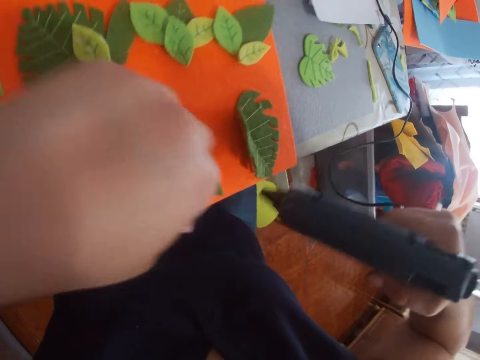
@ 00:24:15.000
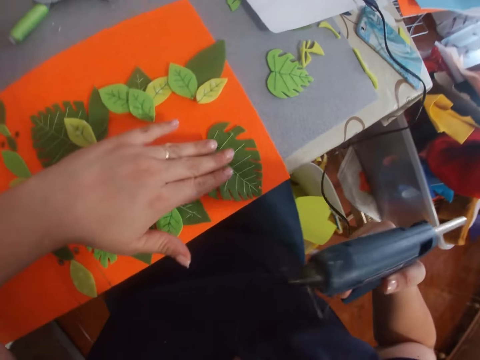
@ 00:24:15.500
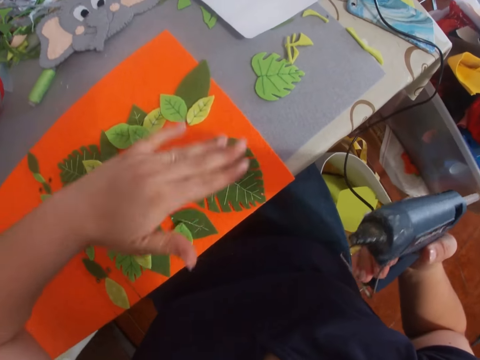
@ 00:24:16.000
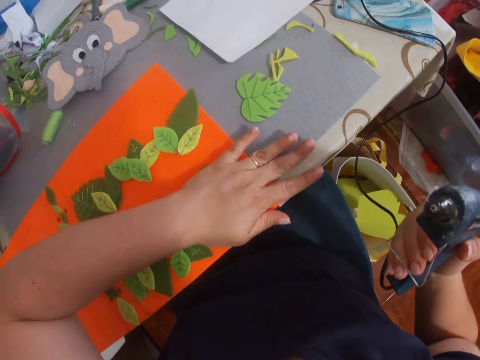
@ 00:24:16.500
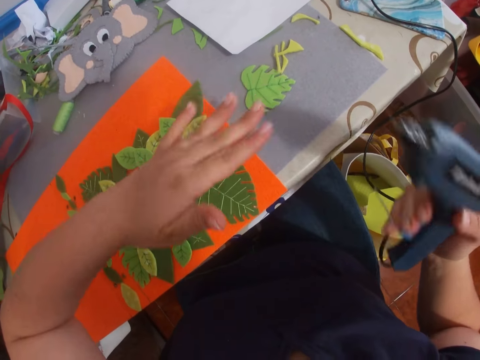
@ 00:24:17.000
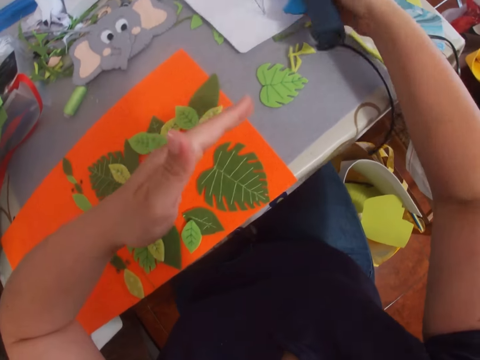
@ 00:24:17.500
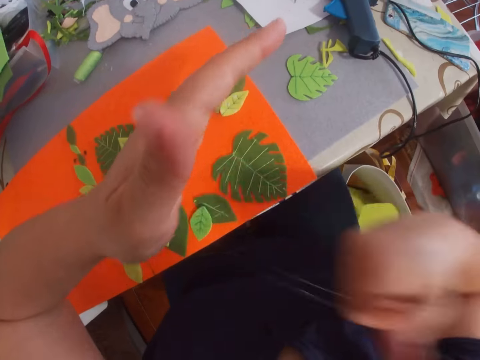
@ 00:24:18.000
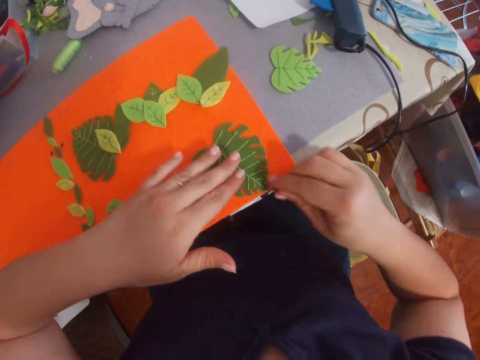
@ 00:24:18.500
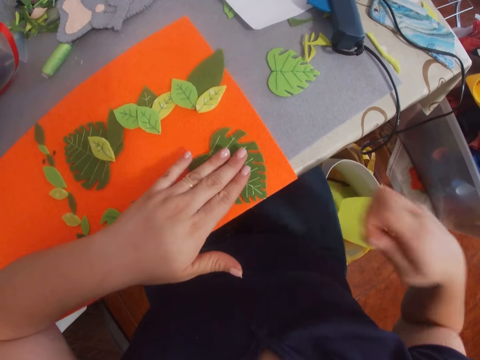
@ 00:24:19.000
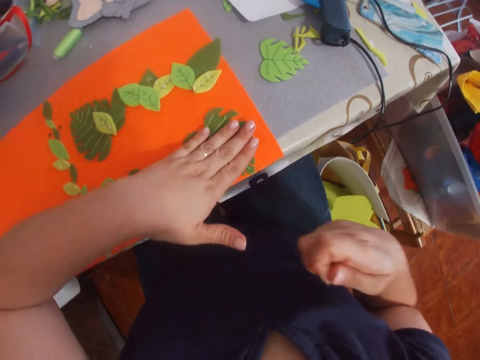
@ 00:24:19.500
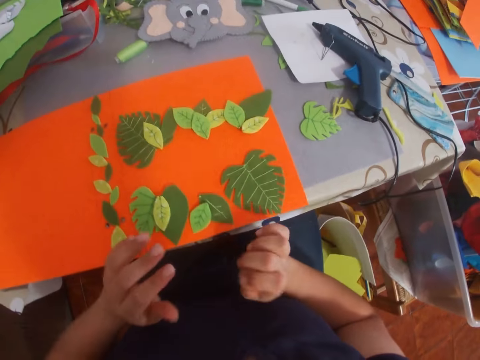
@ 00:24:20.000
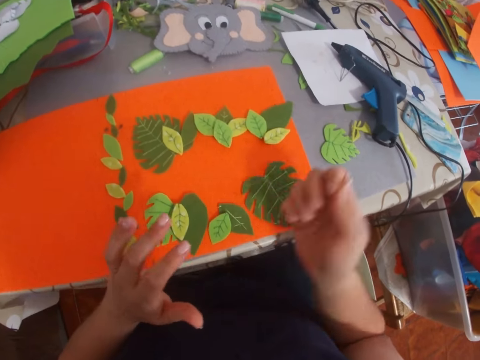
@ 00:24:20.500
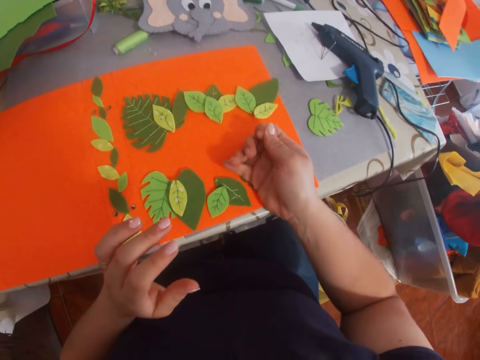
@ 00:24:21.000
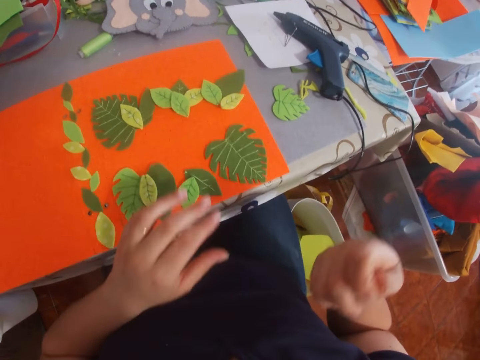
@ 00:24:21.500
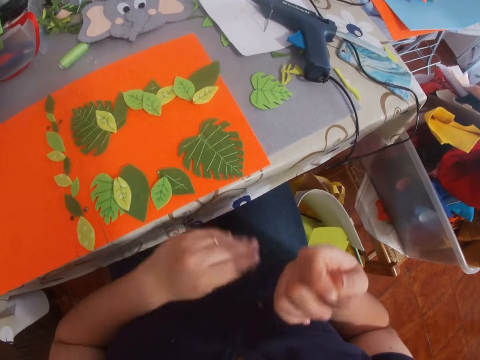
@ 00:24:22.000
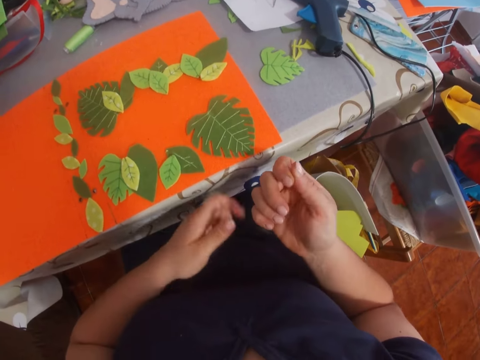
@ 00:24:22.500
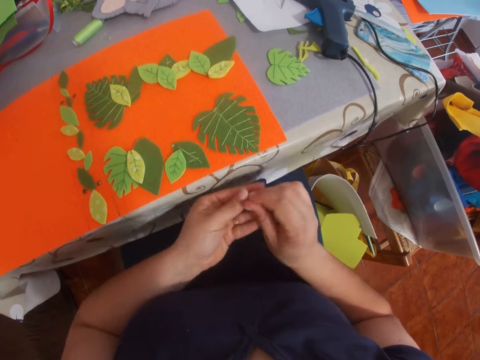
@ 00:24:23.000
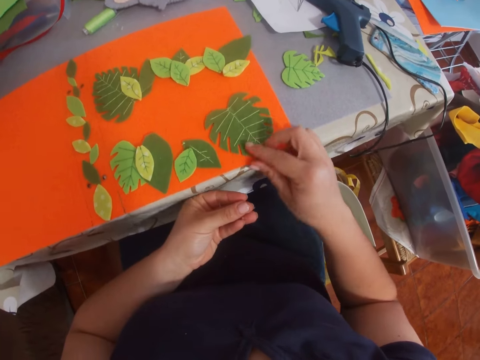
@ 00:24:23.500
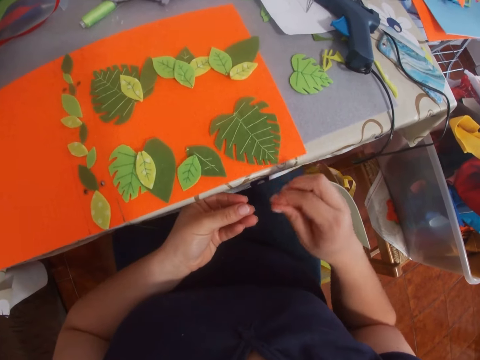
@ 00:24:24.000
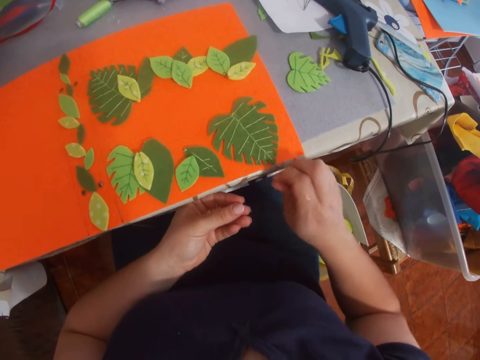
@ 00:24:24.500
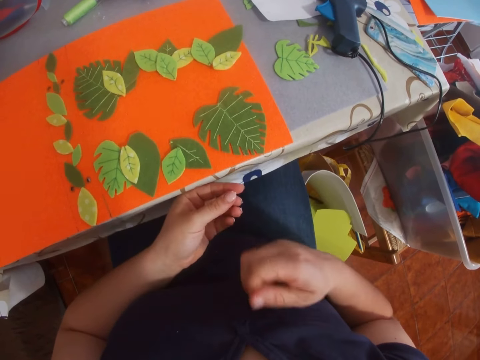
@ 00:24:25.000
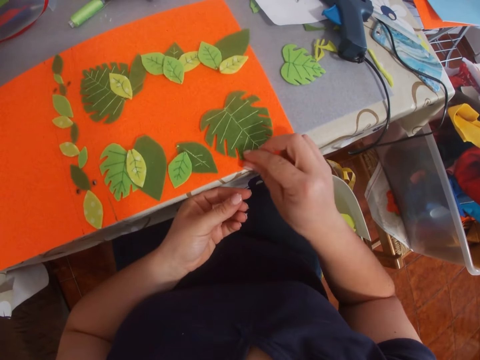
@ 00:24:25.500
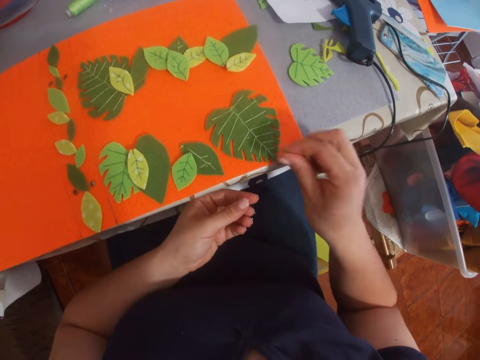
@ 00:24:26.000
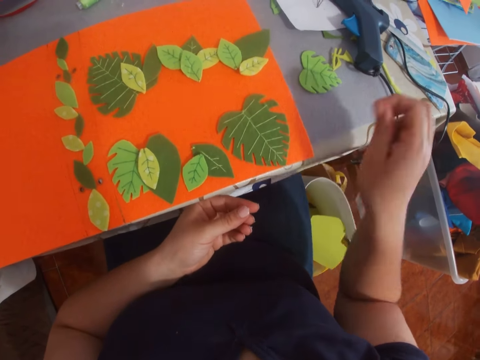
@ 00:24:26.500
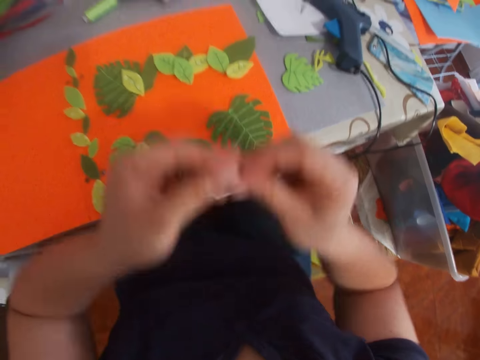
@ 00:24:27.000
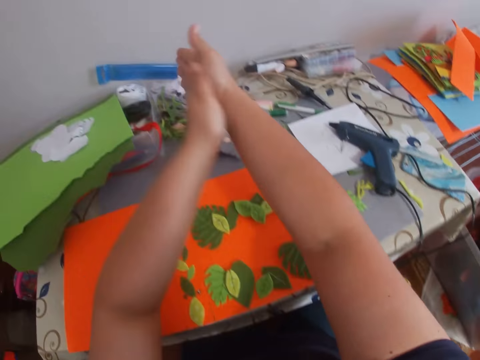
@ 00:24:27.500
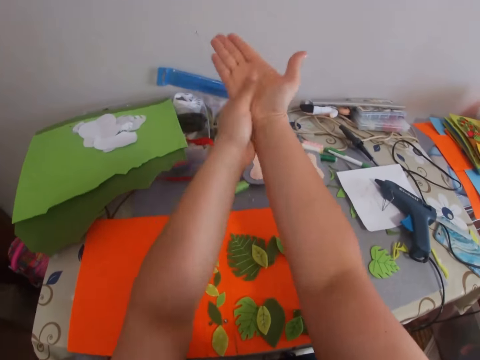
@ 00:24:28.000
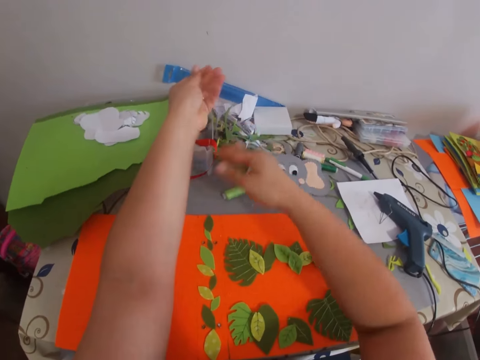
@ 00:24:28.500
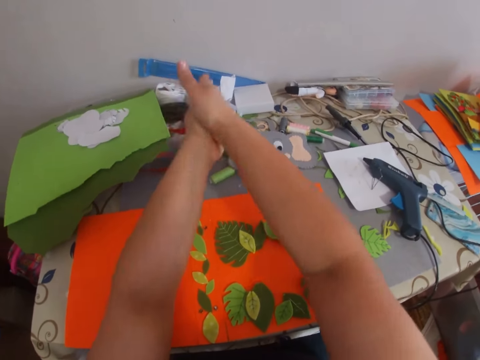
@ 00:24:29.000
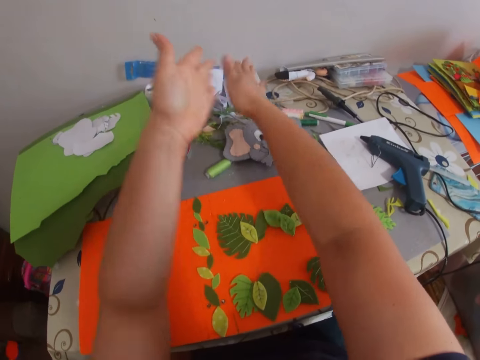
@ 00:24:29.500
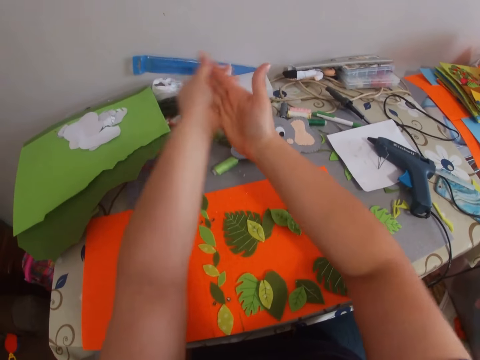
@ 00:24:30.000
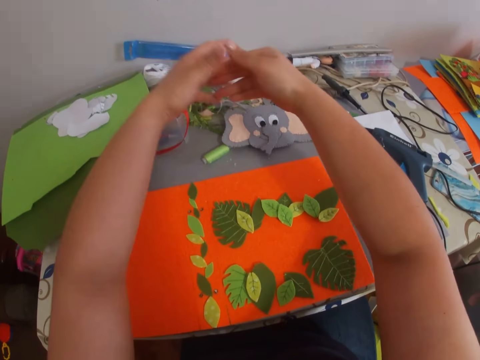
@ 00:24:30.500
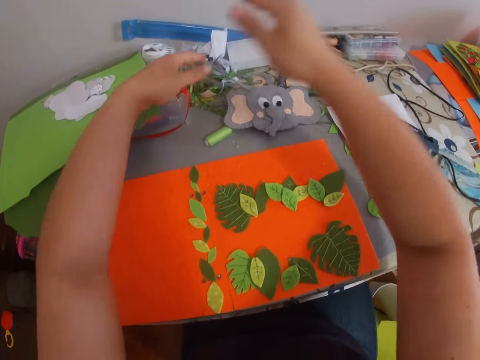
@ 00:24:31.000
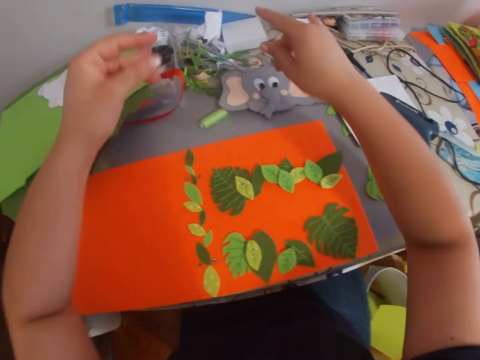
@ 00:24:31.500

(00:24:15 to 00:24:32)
The camera wearer sticks the leaf on a piece of paper. She places the glue gun on the table. She removes the glue from the piece of paper. She moves a file folder. She removes glue on a craft paper. She rubs her hands together.

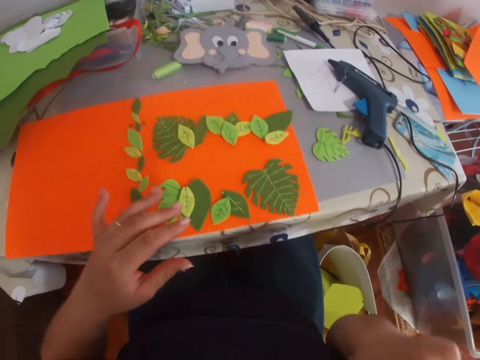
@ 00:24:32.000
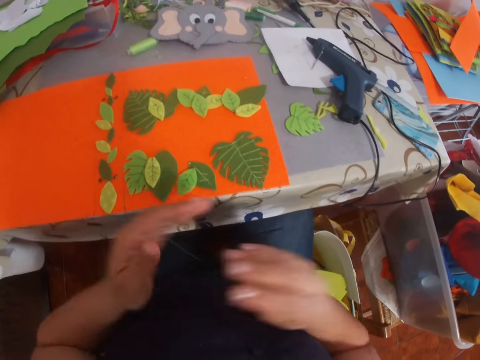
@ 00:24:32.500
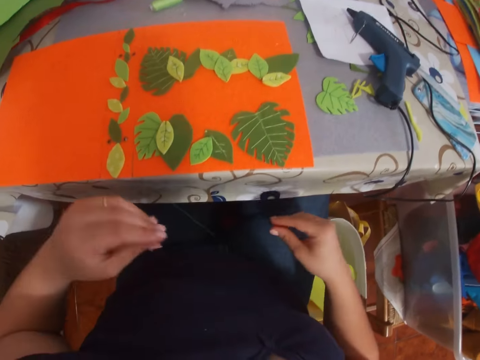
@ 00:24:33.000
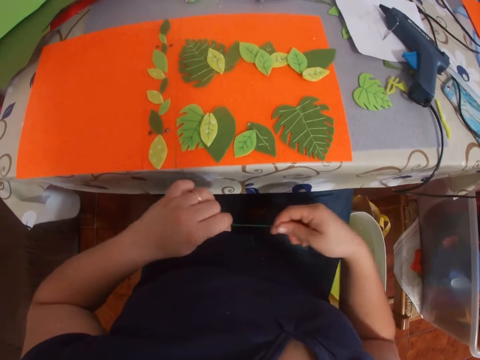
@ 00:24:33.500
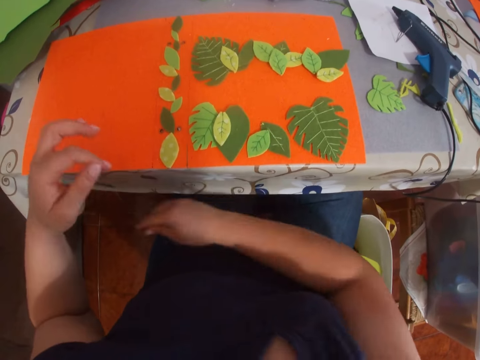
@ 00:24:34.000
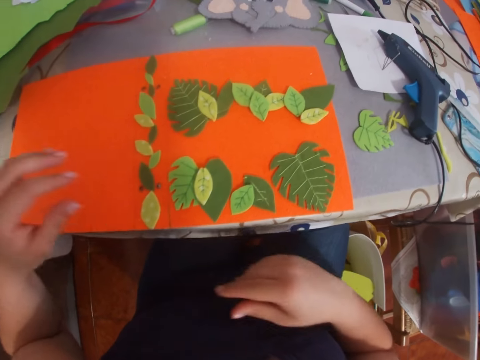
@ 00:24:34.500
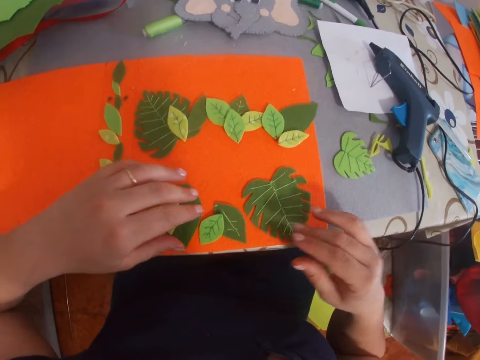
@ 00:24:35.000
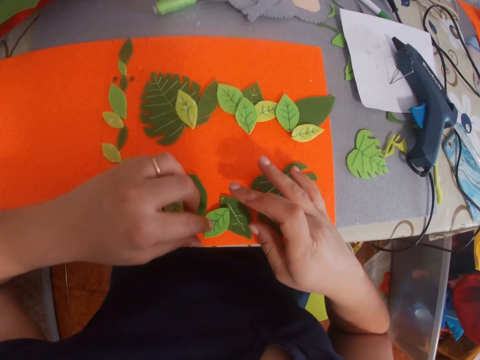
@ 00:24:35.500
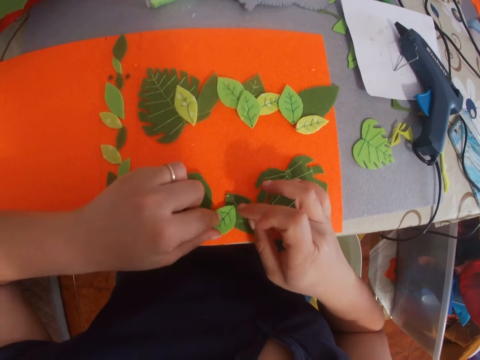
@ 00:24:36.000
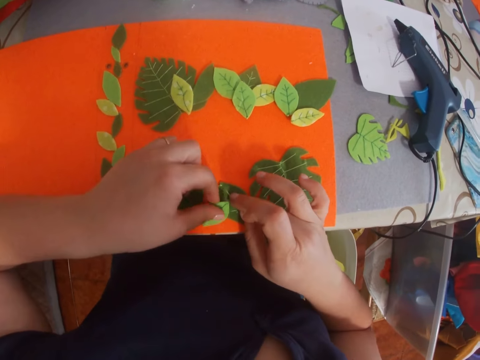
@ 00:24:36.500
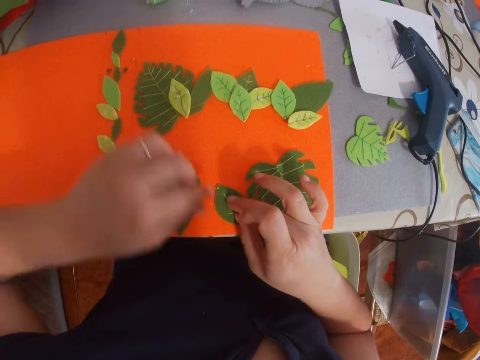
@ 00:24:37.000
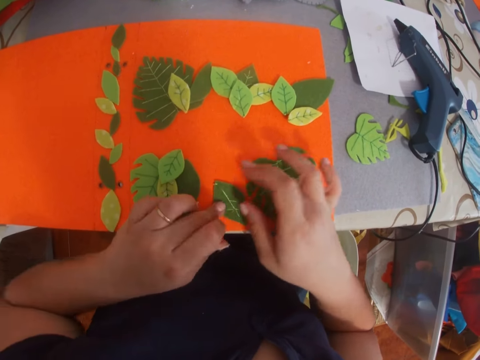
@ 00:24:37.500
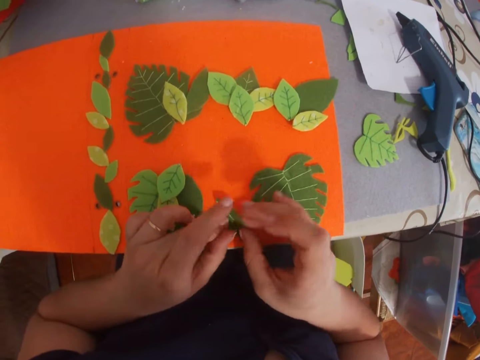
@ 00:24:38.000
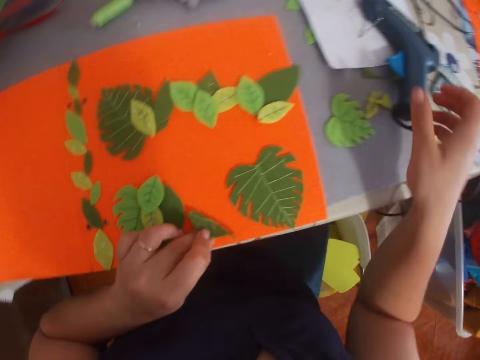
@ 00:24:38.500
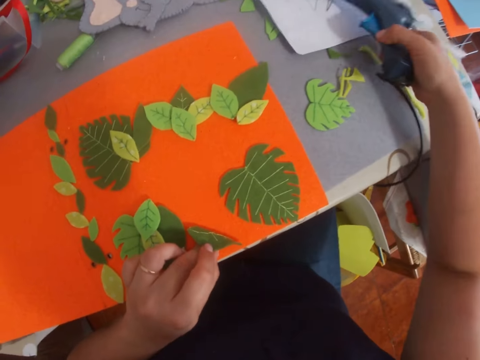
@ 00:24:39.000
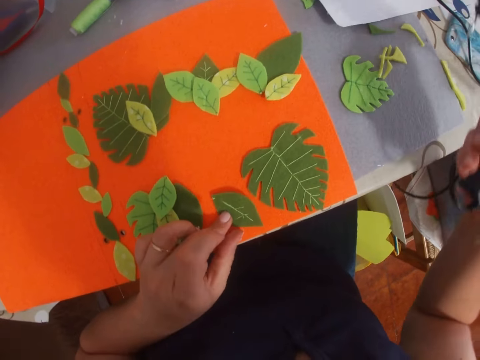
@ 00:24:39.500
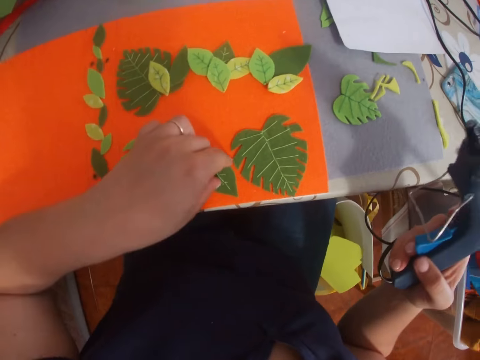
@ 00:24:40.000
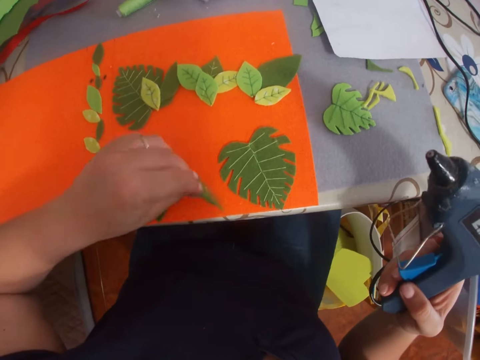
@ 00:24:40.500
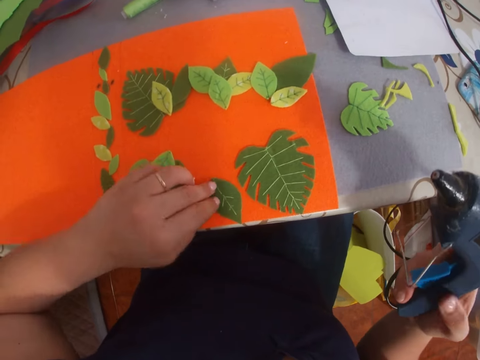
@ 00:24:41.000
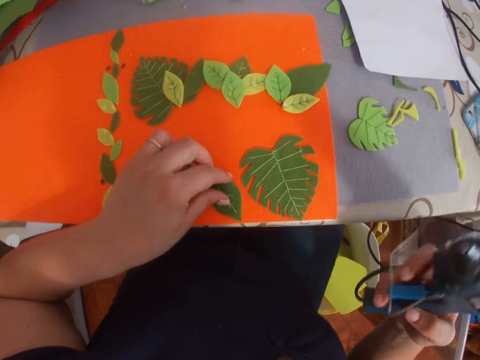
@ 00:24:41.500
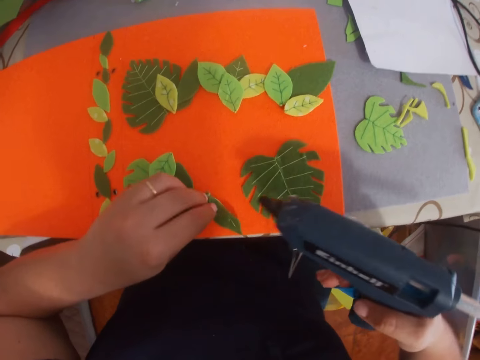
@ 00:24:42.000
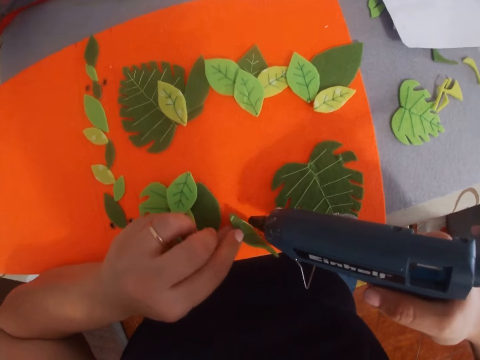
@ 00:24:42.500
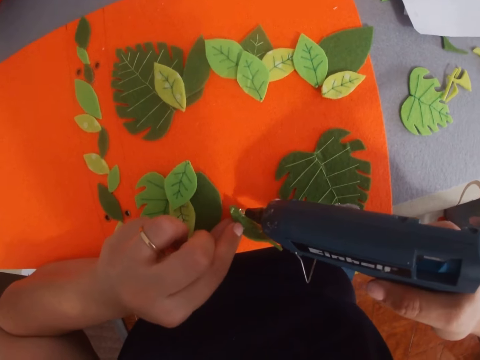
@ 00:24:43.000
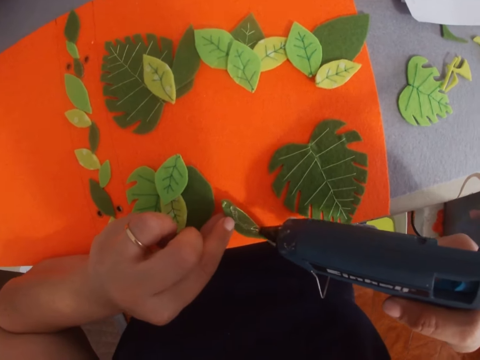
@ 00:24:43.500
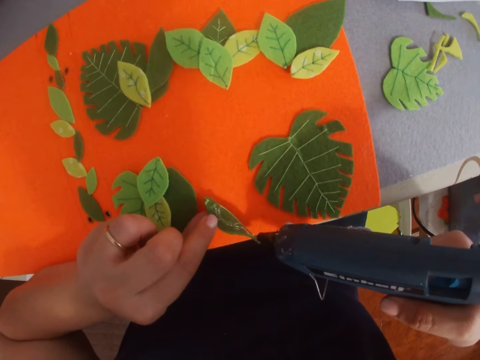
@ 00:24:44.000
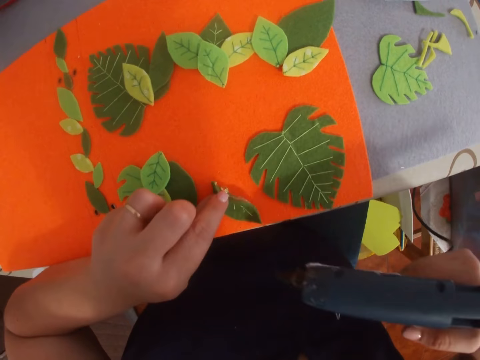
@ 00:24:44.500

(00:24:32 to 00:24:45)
The camera wearer picks a thread and puts down the thread. They hold a leaf on the piece of paper. They pick a craft paper, put down the craft paper and lift the craft paper. They pick the glue gun from the table. They put glue on the leaf.
